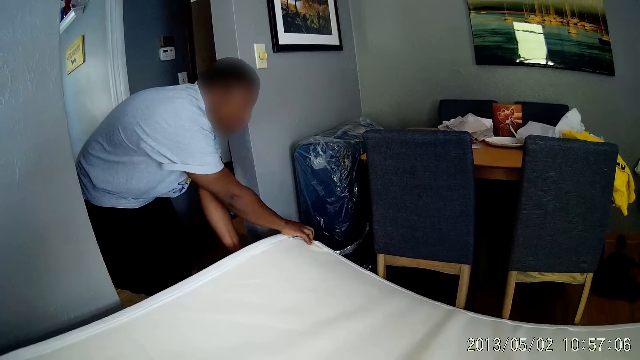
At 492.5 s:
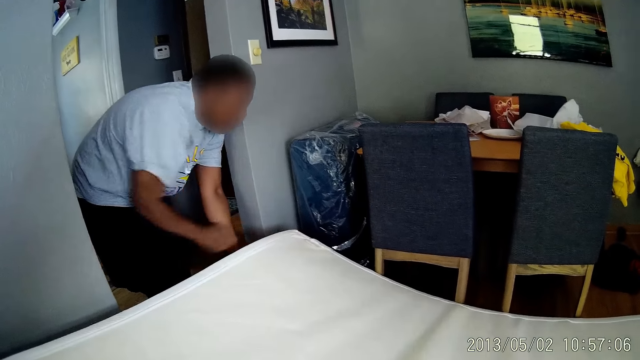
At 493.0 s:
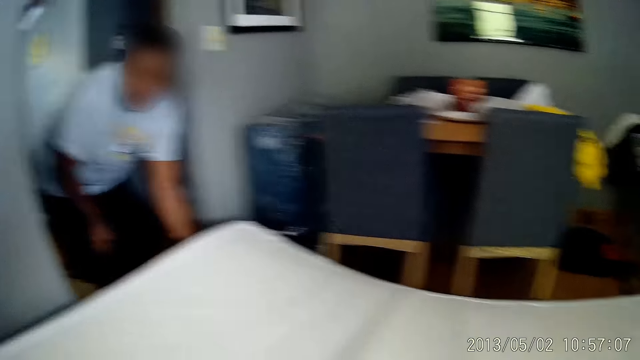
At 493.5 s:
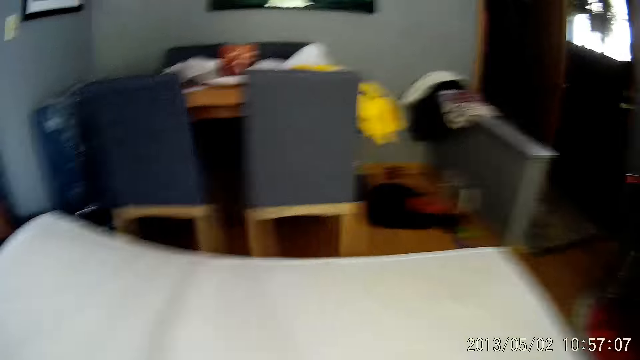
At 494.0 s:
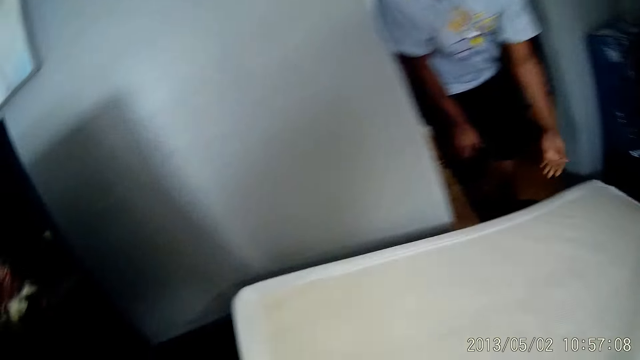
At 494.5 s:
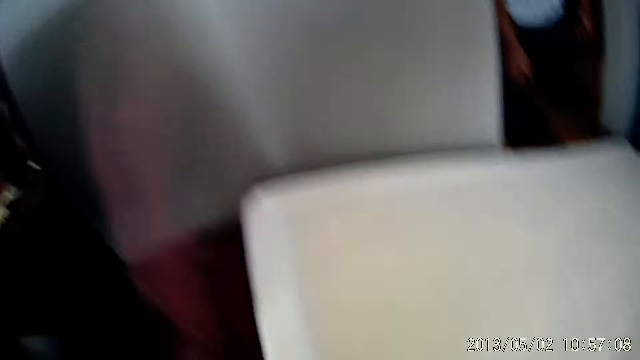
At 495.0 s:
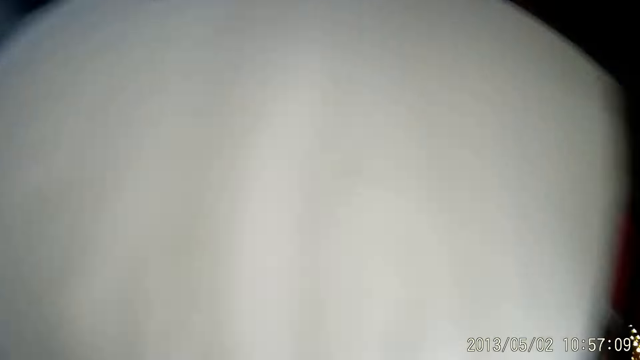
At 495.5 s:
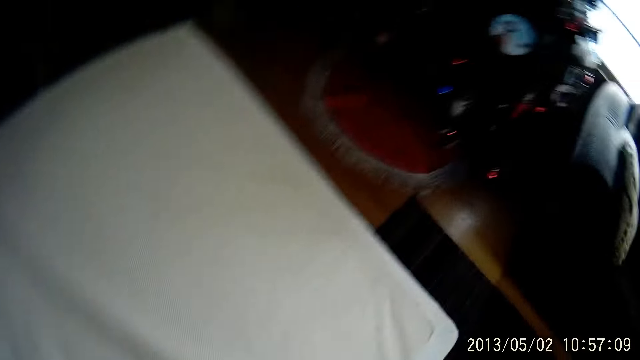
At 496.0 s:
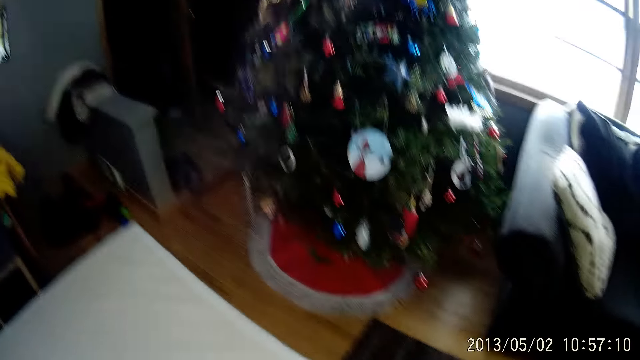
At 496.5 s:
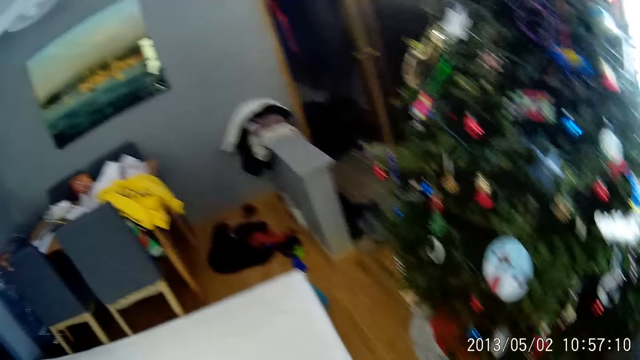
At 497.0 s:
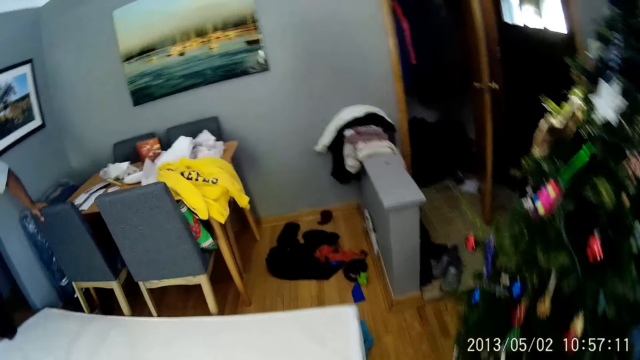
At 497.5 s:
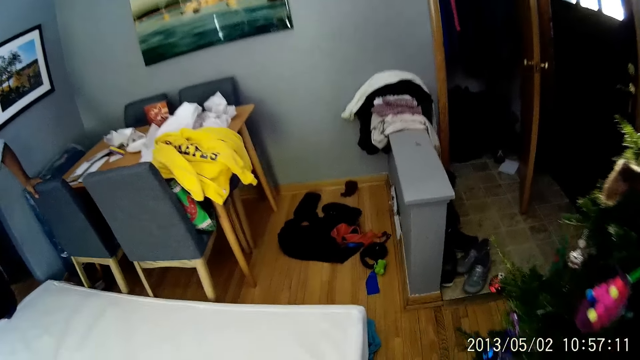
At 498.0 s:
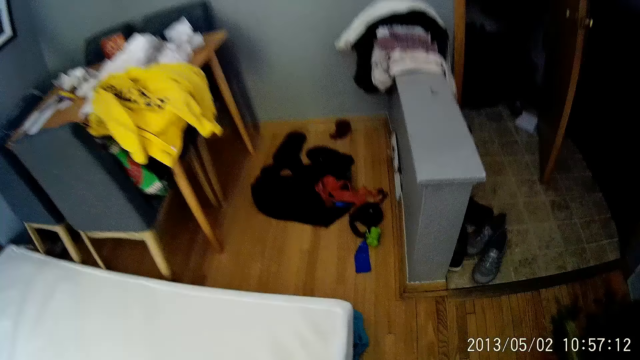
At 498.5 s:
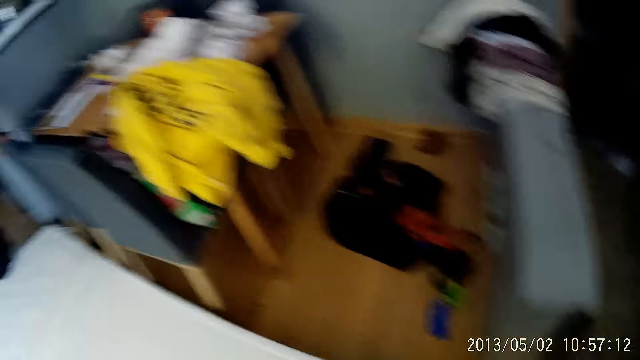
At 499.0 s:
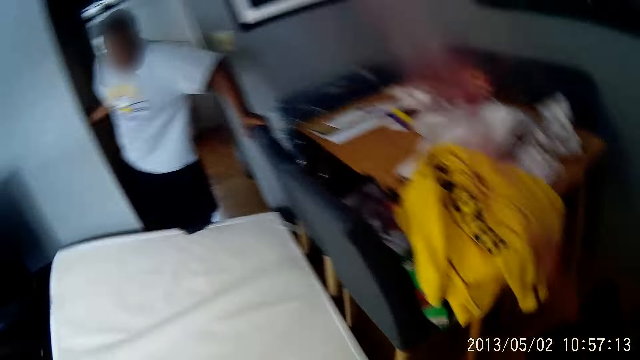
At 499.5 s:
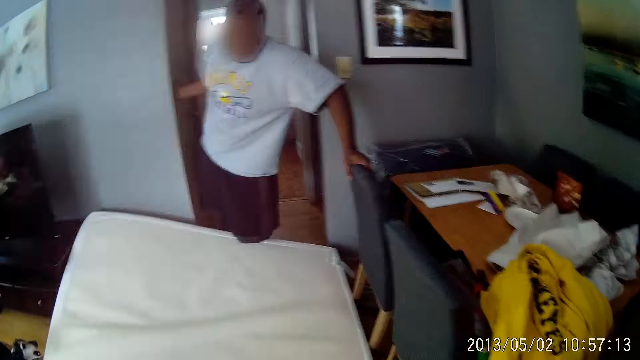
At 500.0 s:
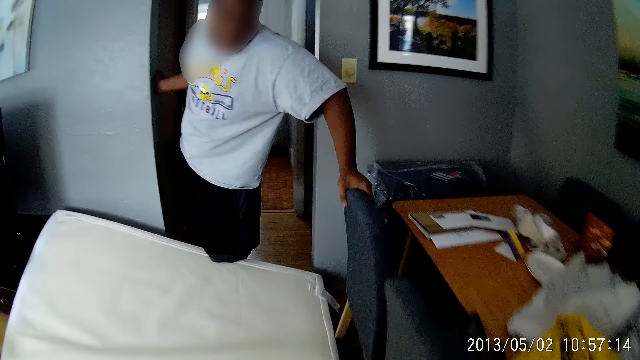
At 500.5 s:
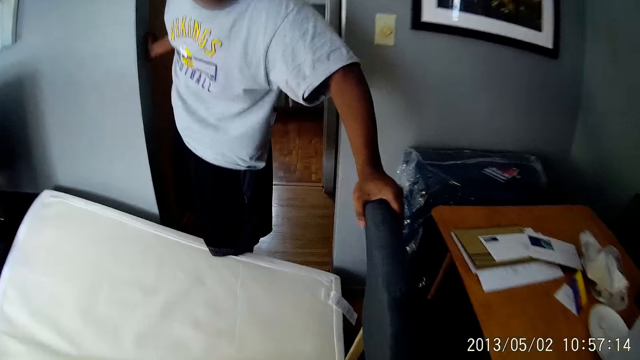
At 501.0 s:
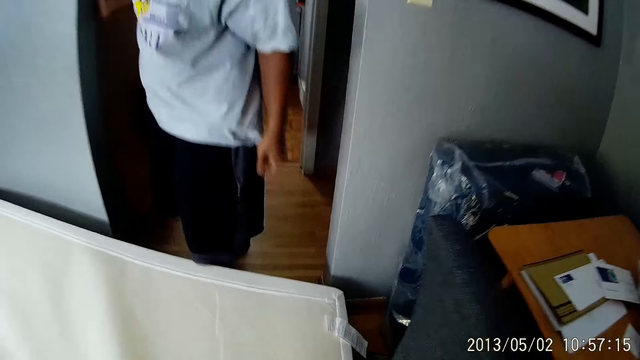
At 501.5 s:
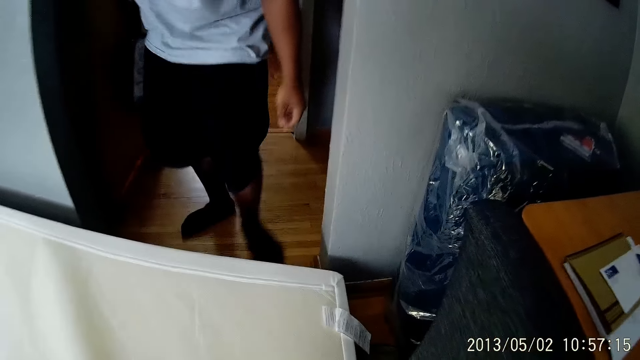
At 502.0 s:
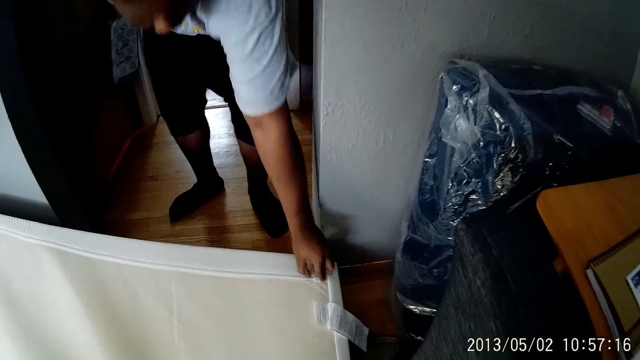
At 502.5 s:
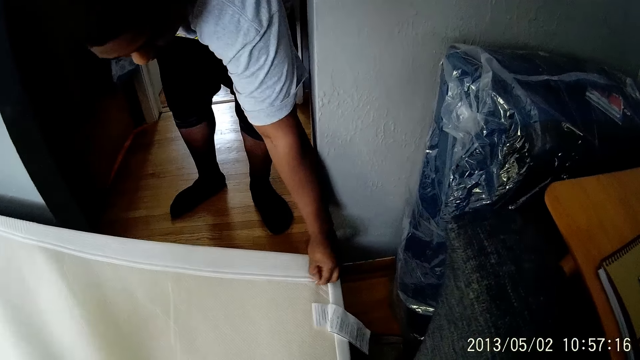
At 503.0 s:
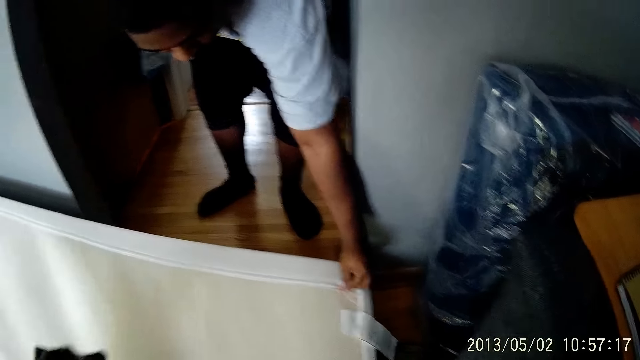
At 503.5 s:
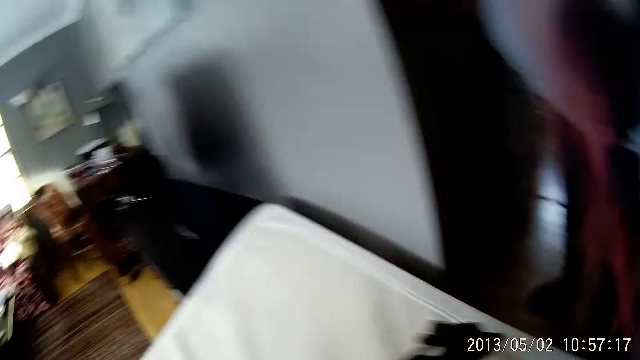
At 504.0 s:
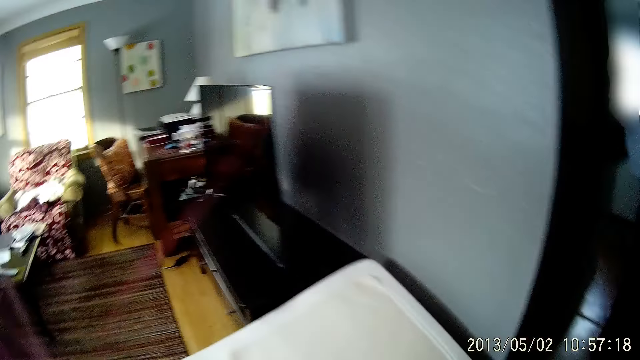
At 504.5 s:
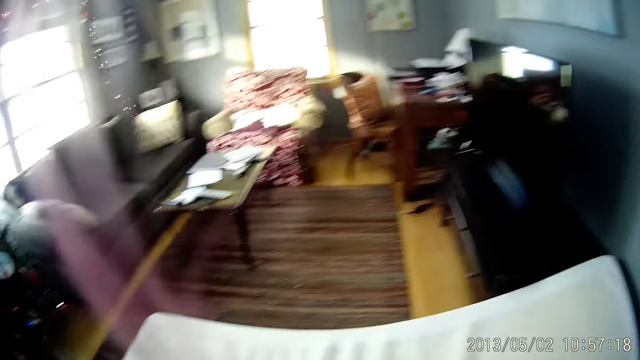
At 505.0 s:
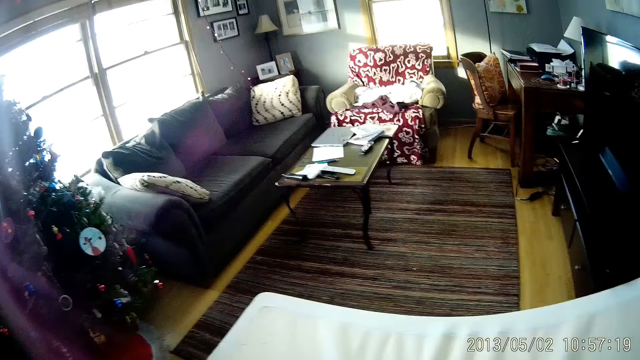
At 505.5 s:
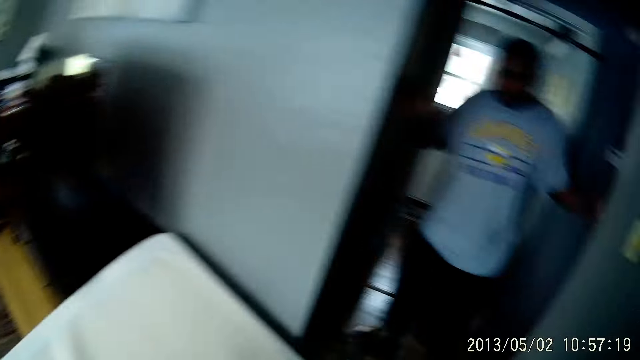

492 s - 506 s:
The man puts the side of the mattress on the floor with his left hand. The man removes his left hand from a chair and tries to open a zip of a mattress cover with his left hand.

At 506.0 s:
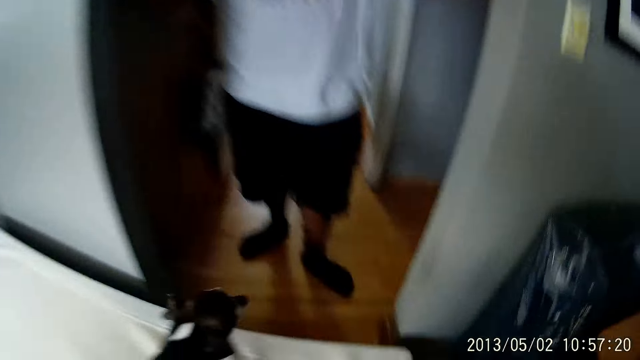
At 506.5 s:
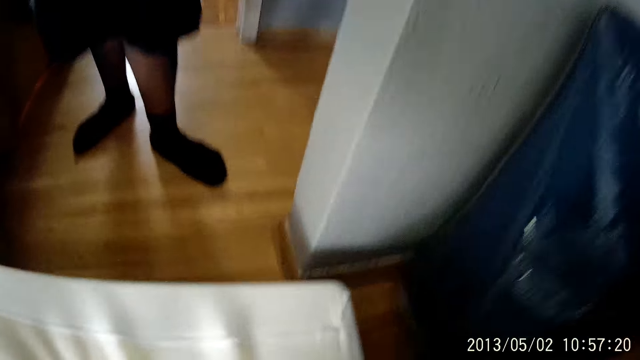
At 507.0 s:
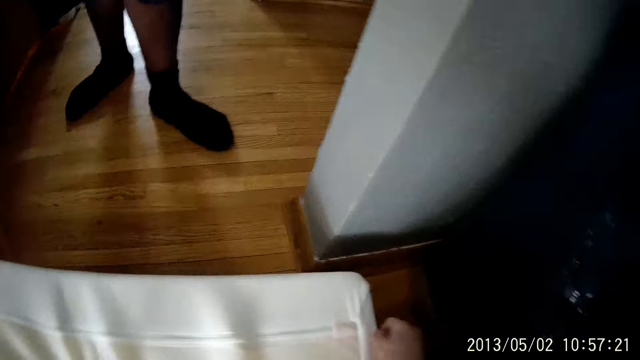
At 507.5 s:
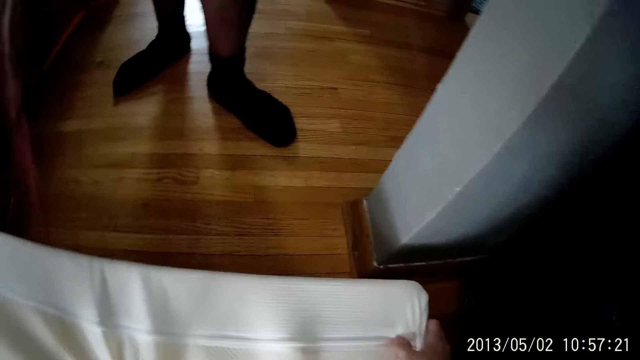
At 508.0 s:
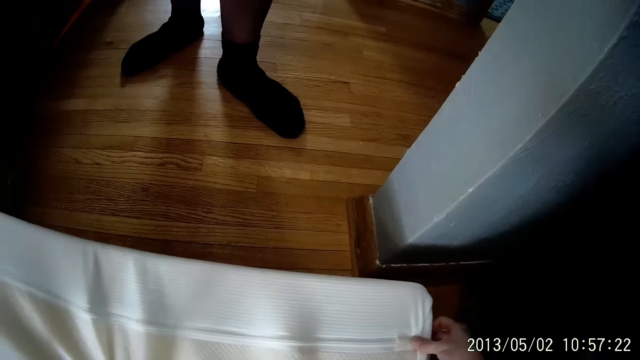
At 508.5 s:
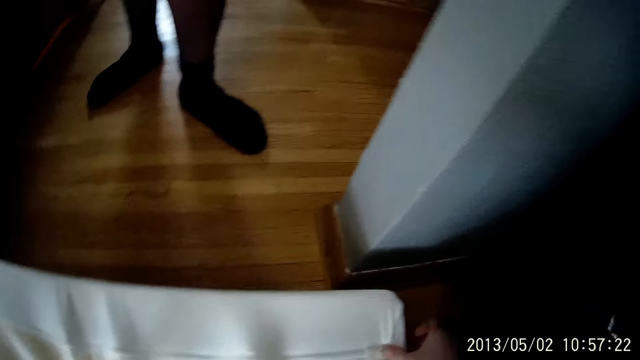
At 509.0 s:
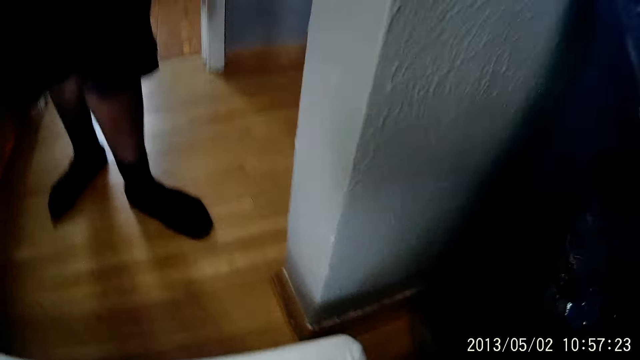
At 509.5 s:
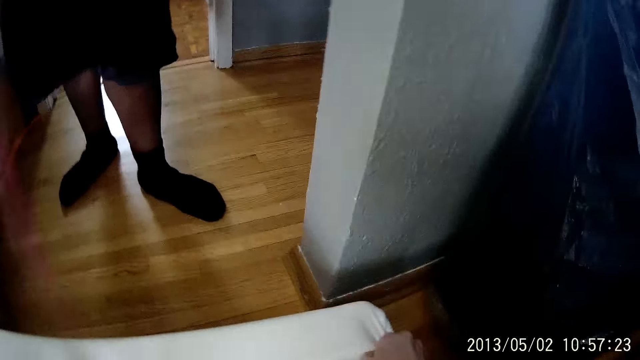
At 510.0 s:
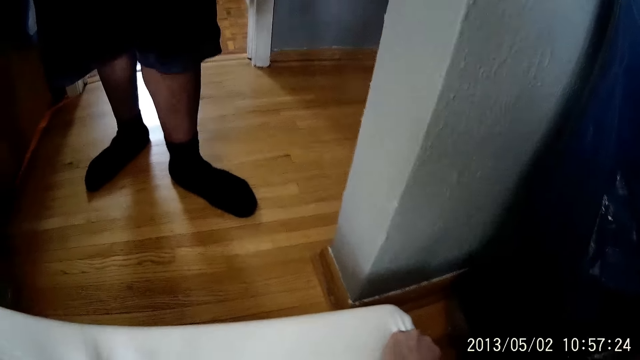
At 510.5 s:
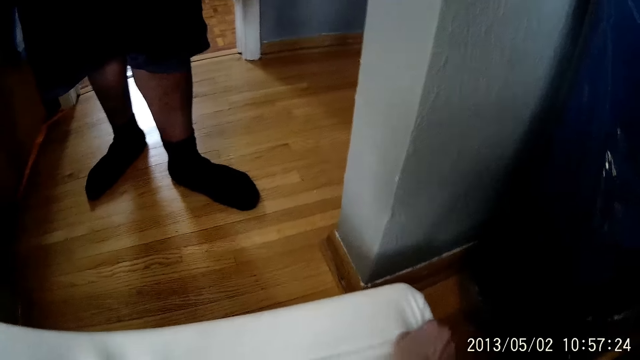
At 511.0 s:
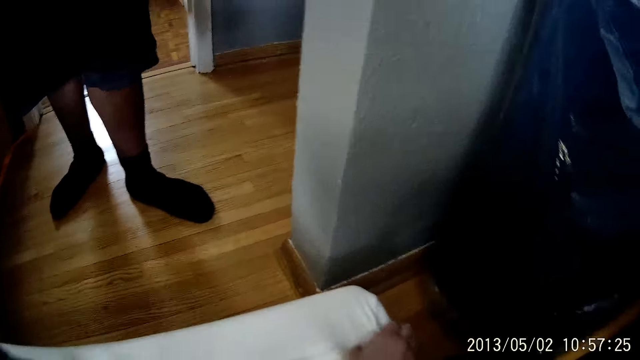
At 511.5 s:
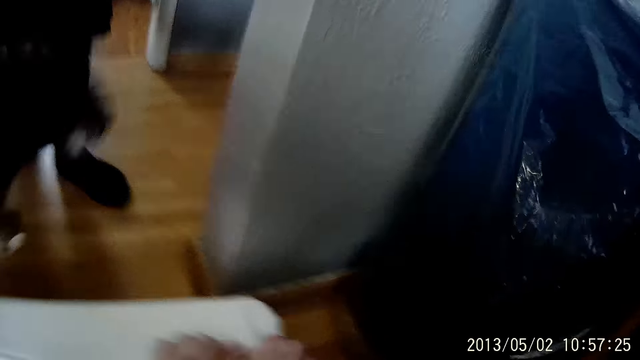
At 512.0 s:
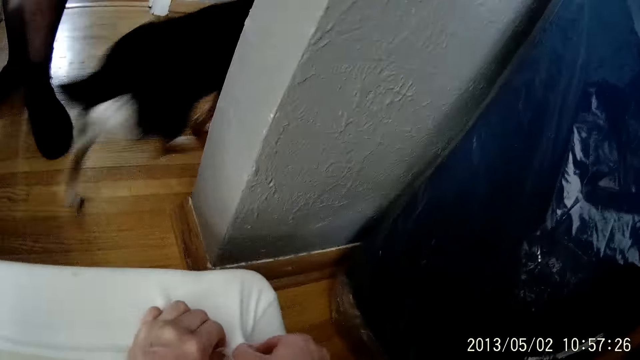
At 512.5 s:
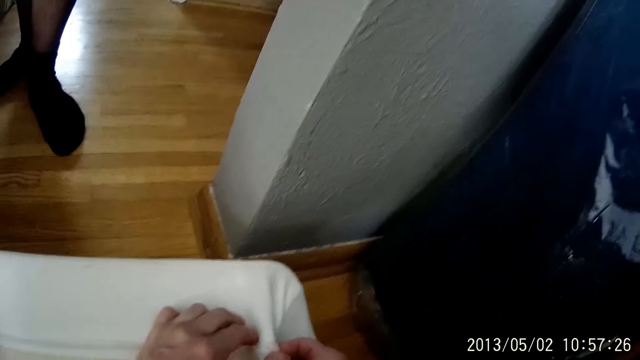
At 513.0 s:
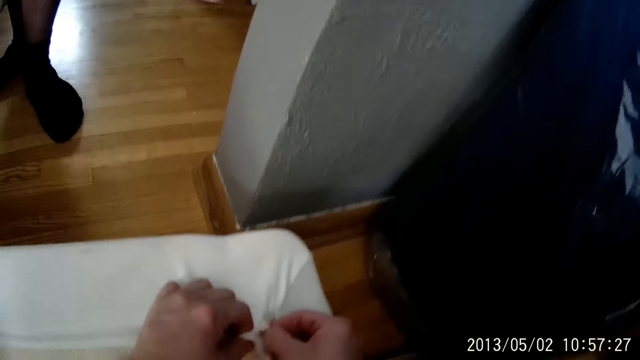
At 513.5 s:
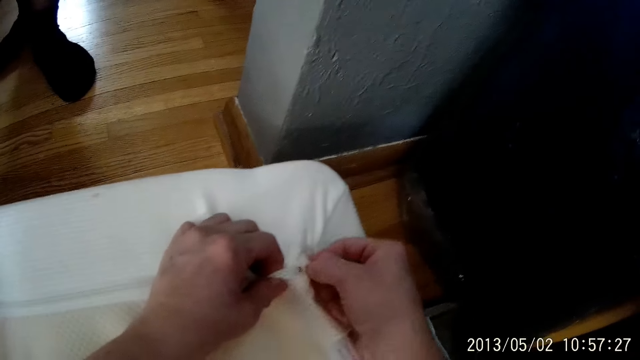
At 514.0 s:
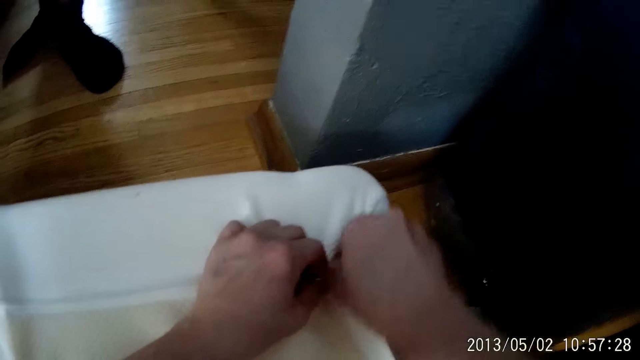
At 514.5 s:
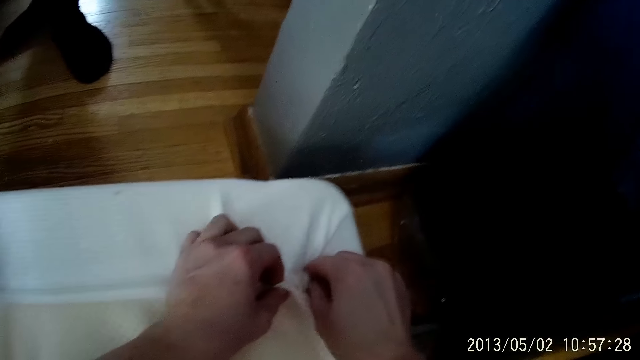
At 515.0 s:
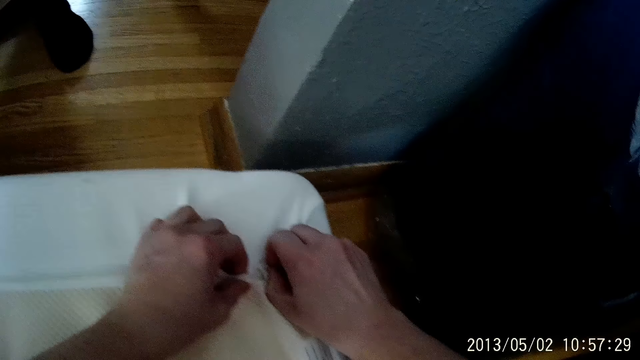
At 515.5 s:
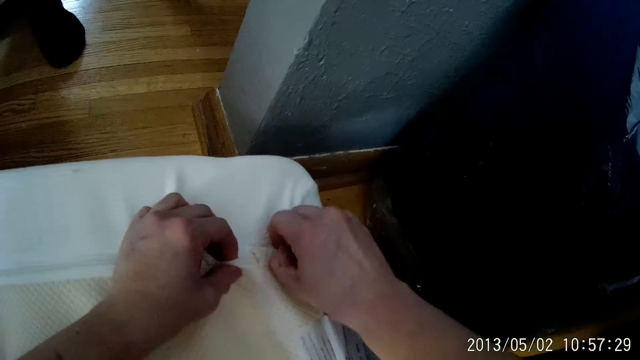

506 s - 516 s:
The camera wearer touches the mattress. They try to open the zip of the mattress cover with both hands. They remove something from the mattress.
